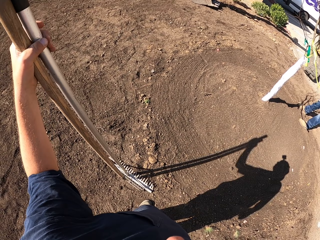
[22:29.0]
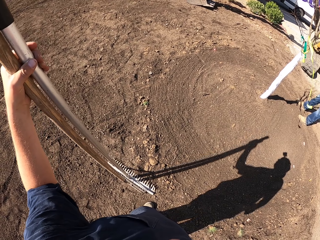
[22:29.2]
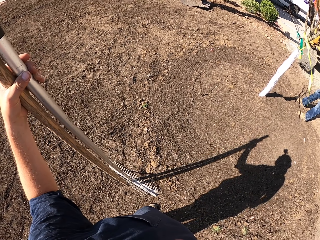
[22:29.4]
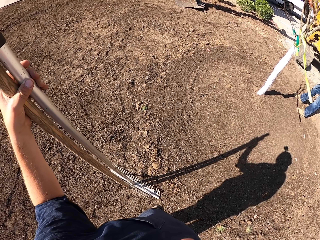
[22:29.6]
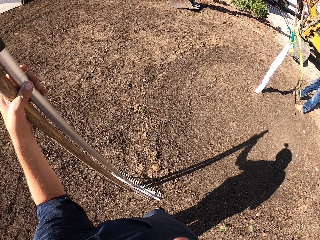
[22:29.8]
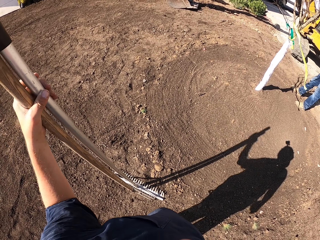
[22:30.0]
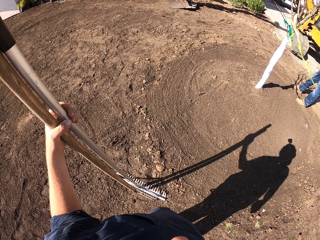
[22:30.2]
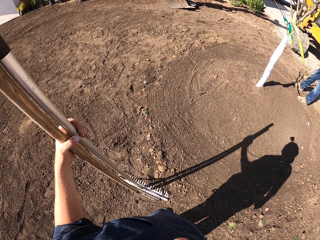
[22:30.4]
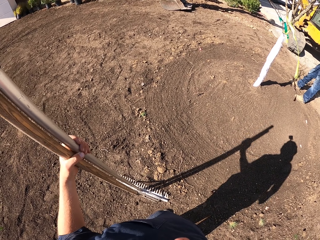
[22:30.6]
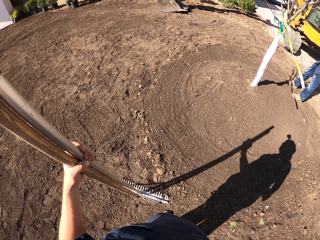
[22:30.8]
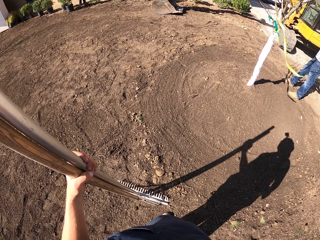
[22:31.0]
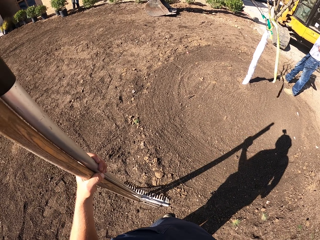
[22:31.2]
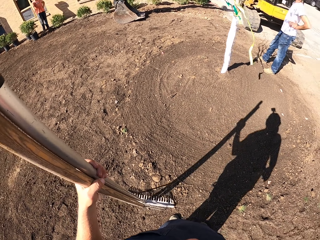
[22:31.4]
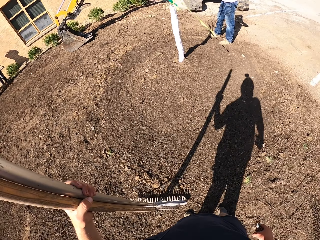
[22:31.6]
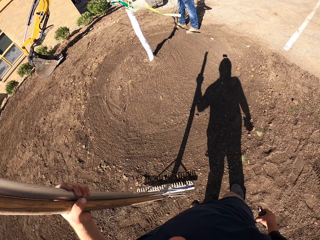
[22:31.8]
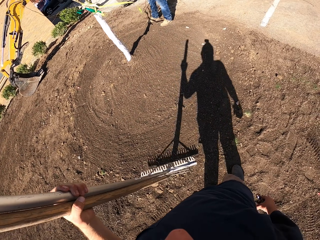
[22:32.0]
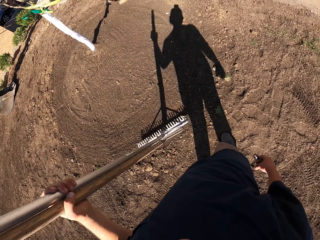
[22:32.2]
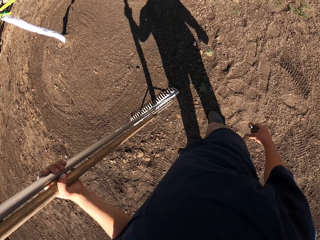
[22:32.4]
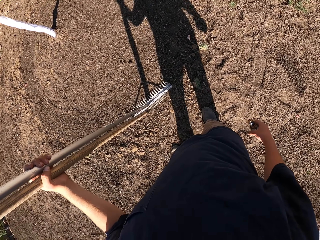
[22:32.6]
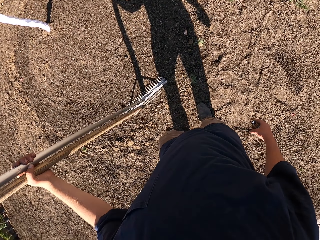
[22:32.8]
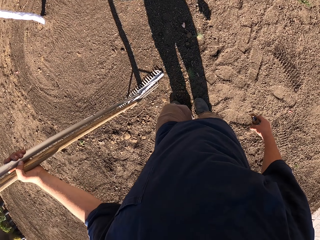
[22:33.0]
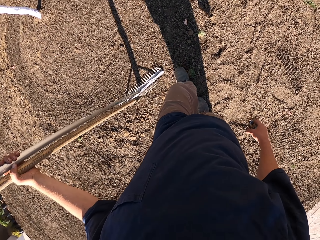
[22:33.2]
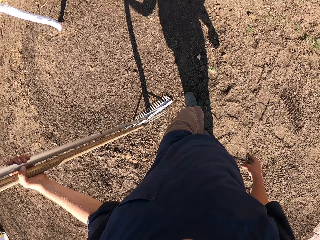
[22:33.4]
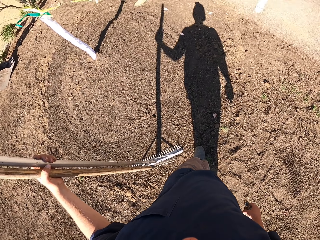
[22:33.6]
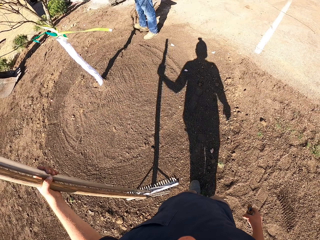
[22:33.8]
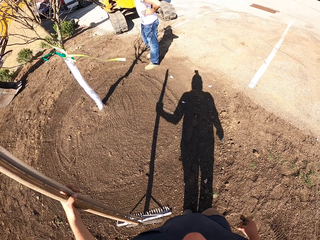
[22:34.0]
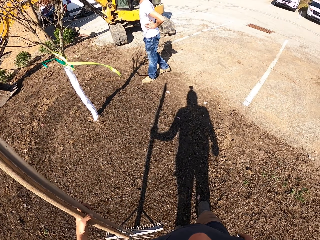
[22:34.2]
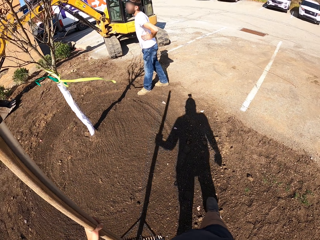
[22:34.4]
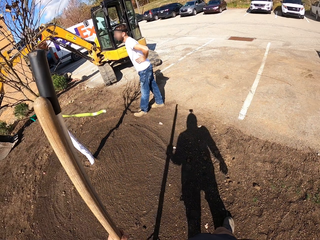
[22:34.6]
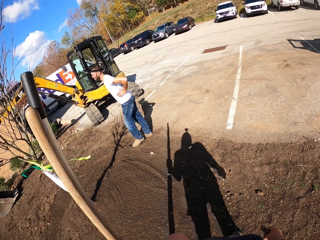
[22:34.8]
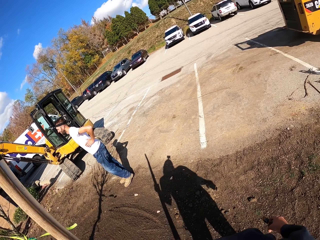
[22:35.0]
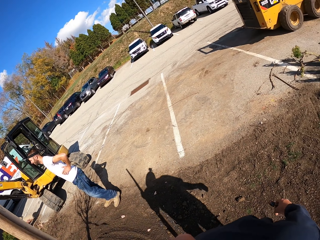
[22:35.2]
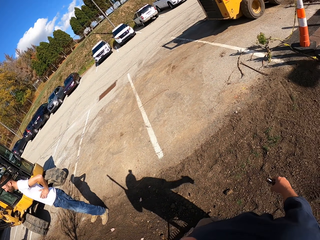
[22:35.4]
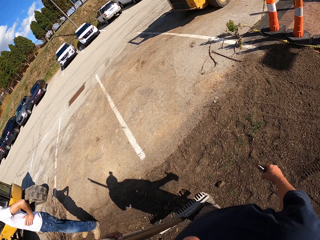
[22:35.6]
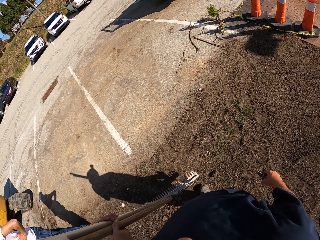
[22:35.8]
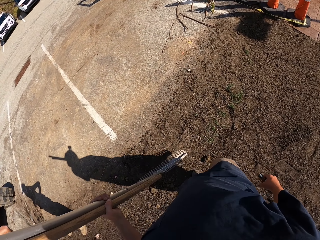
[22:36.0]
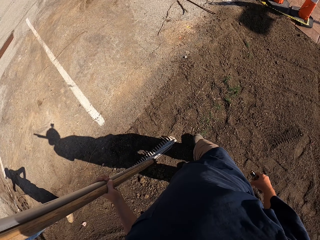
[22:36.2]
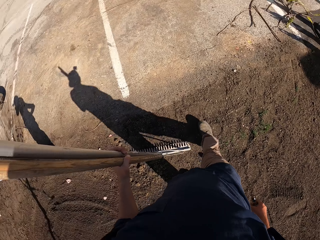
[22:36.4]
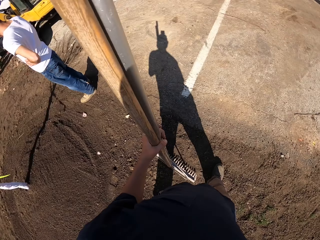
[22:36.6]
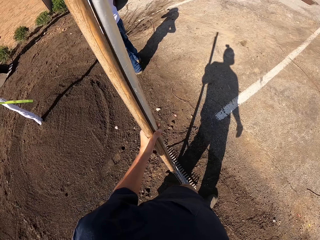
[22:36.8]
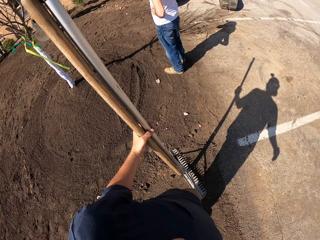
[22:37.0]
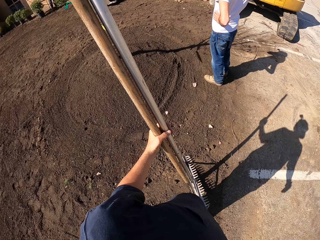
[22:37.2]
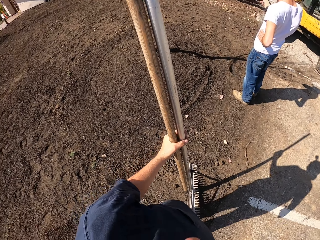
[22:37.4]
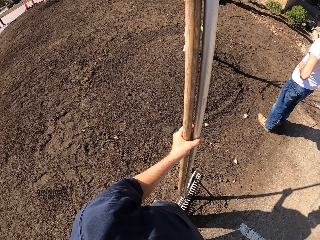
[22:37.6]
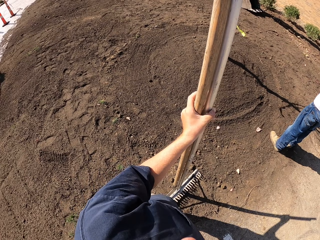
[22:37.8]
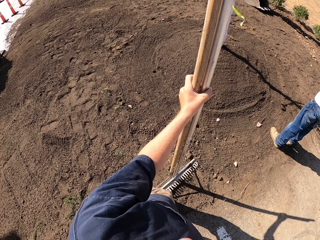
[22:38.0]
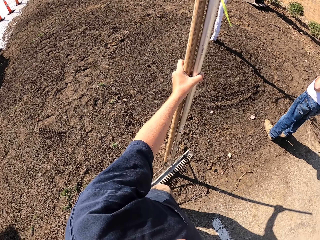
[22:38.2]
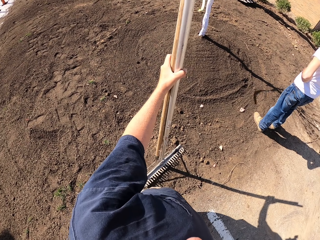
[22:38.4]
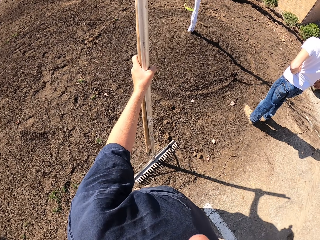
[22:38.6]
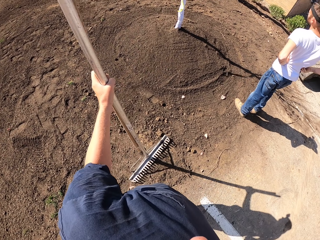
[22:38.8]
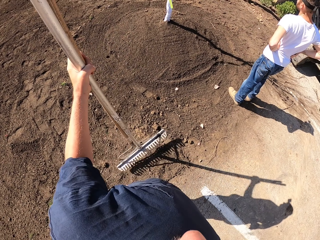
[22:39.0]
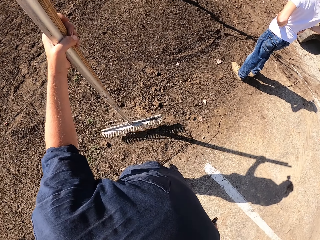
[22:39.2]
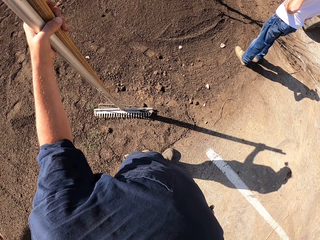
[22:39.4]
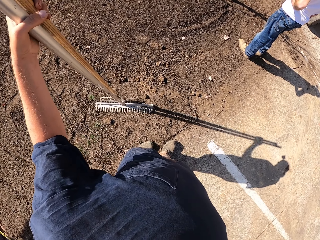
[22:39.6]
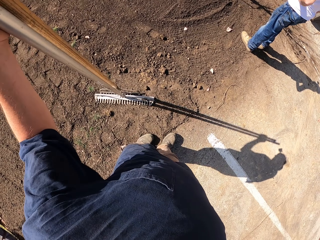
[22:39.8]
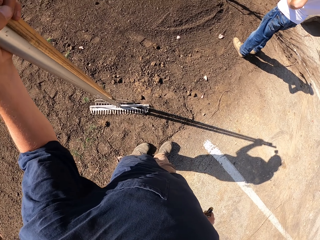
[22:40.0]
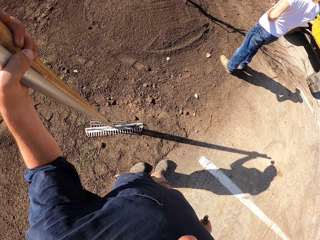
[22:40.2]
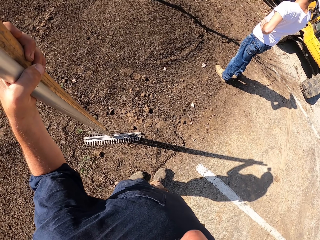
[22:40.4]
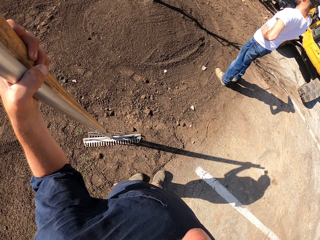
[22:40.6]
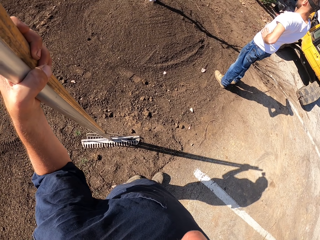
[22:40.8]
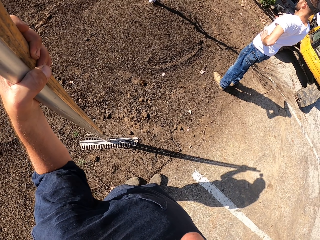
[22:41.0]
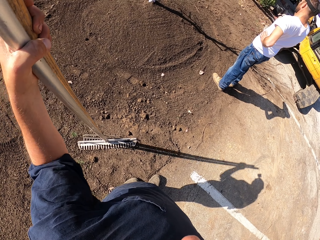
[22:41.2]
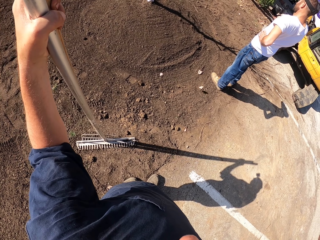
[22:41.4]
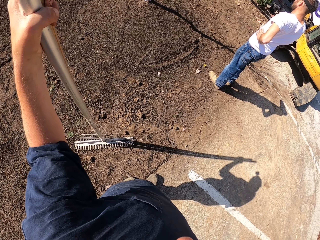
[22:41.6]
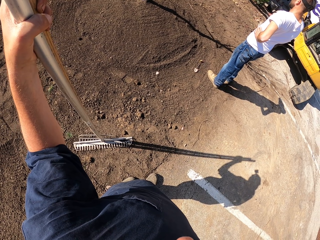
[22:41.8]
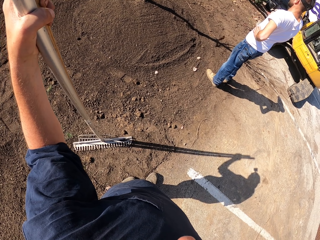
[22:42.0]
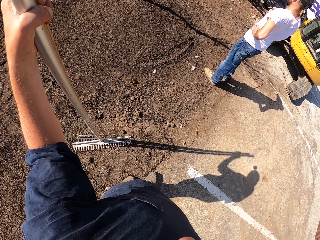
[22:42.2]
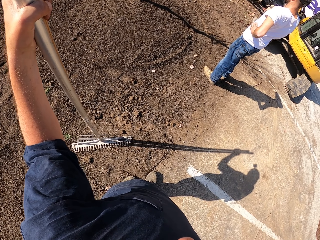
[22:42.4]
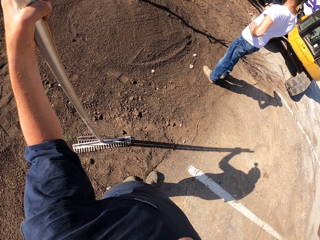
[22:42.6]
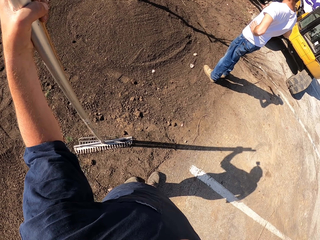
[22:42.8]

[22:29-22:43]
The camera wearer moves the left hand on the rakes. They look around. They lift the rakes. They walk around. They look around. They lift the rake. They look around. A person holds their waist.

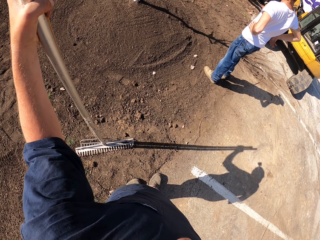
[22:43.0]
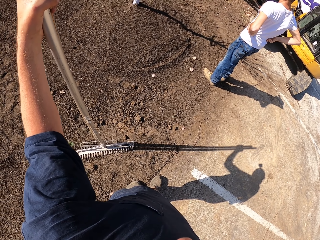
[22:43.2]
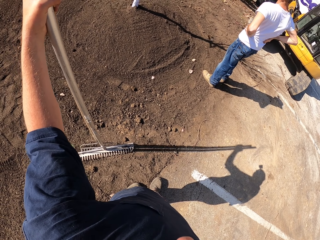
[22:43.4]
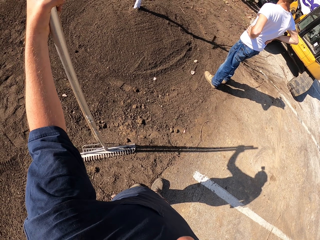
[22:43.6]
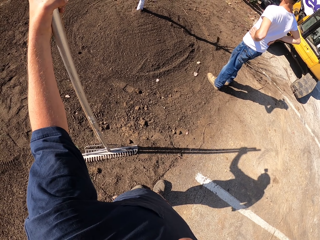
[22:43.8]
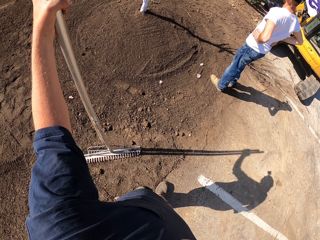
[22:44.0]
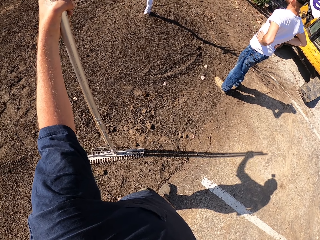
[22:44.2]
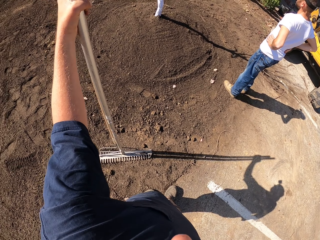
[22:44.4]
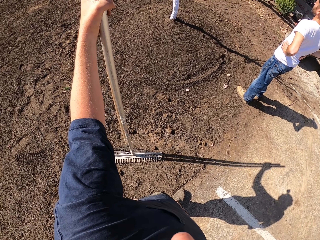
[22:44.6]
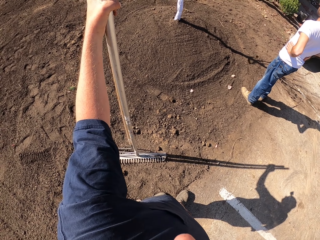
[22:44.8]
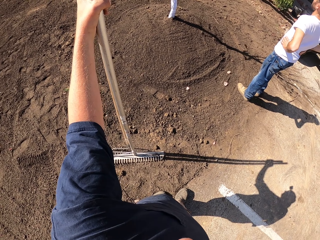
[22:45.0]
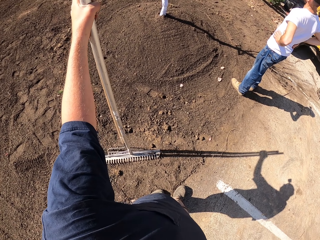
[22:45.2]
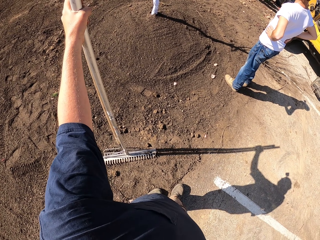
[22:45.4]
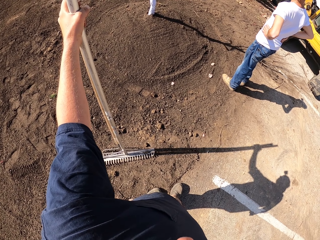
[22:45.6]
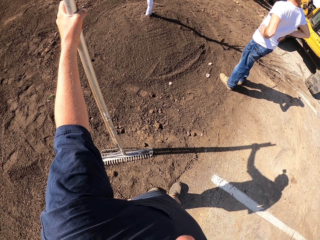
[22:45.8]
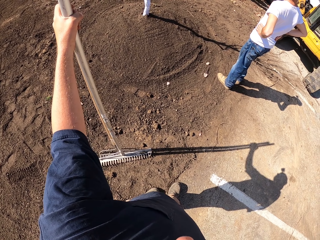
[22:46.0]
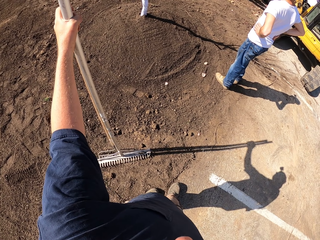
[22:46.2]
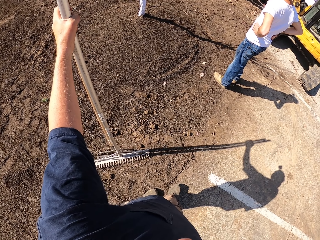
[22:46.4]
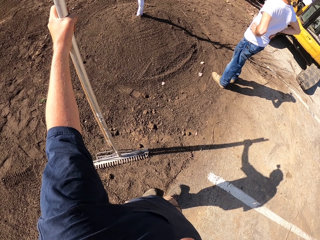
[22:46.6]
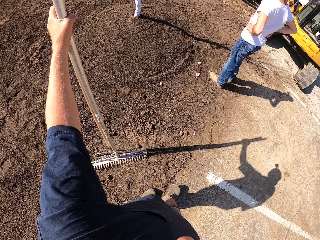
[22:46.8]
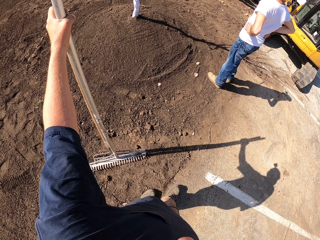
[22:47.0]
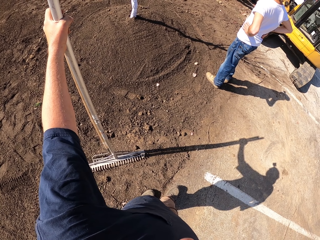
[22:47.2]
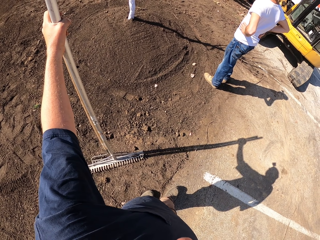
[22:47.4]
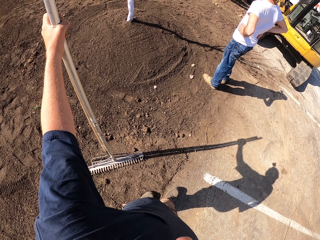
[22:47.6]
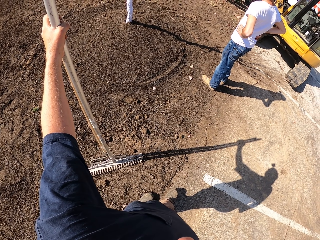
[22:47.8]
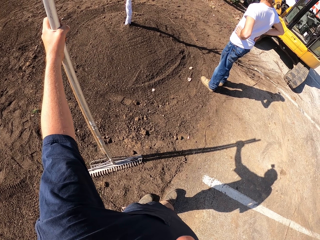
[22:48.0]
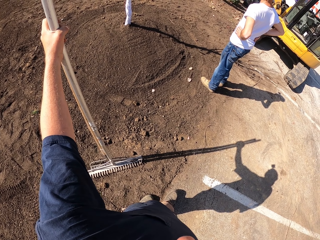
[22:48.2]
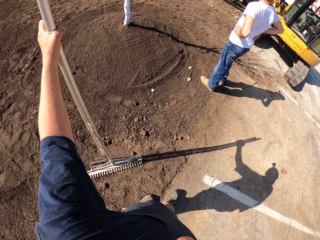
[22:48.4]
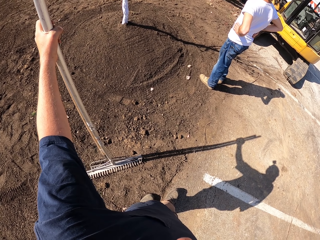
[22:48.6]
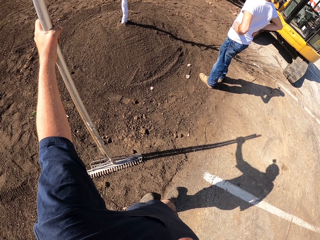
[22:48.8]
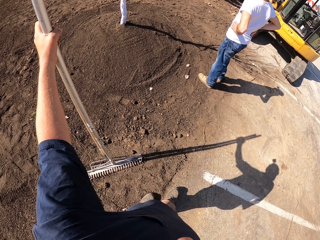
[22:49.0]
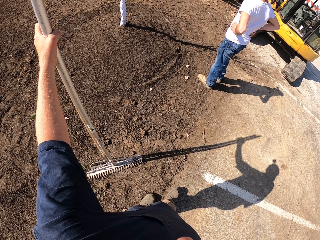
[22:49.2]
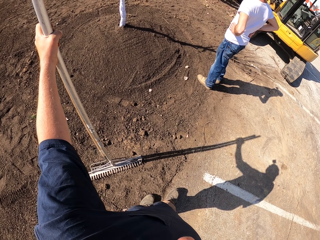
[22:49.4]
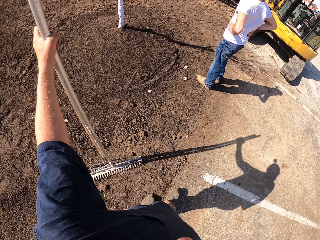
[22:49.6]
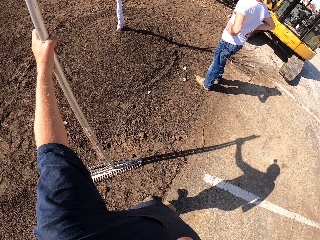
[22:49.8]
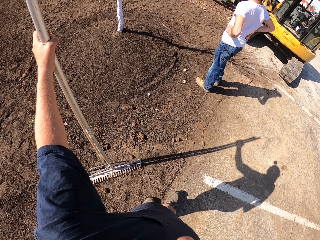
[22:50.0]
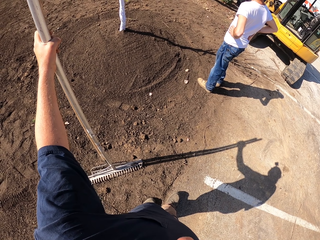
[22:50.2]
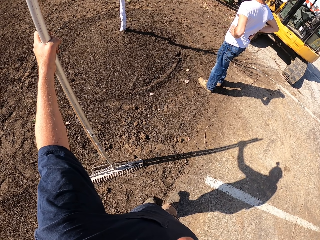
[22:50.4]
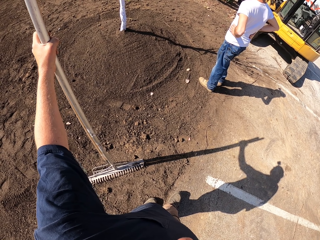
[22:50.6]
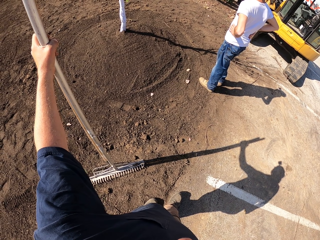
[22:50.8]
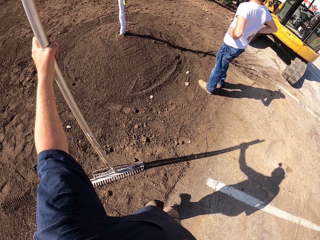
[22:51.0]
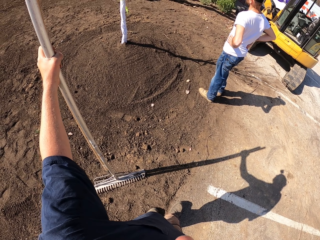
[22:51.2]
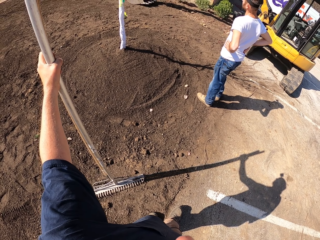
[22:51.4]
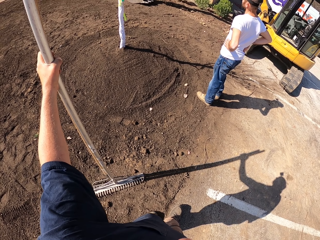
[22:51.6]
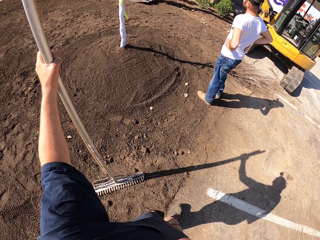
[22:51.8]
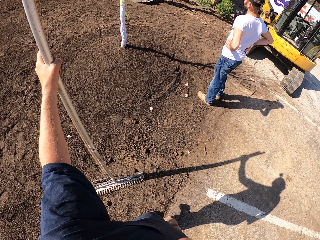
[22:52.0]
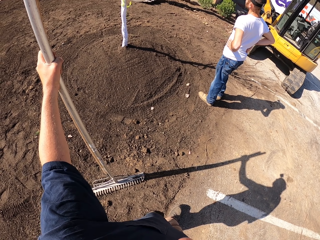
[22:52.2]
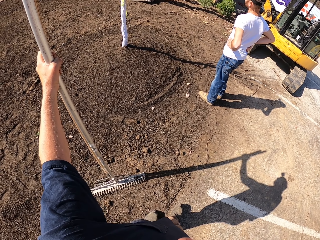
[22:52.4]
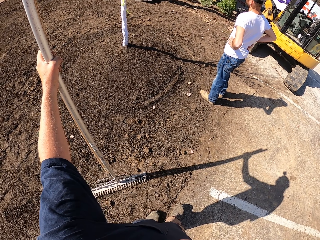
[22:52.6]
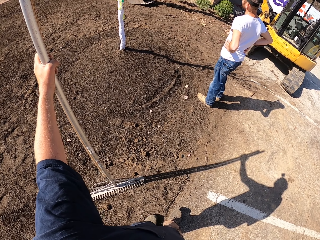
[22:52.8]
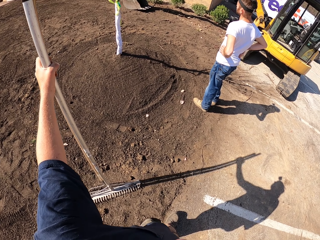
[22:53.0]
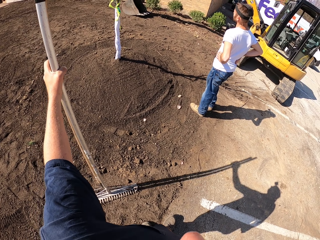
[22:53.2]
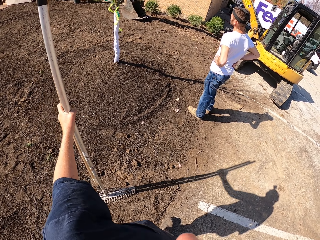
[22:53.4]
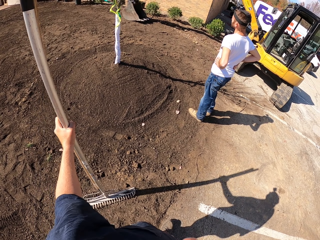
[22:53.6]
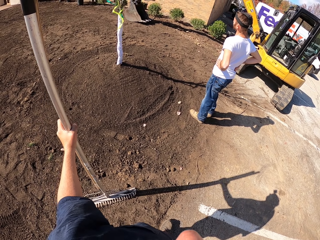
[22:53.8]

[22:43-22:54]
The camera wearer looks around.
